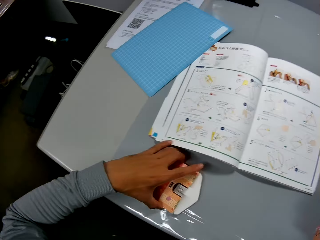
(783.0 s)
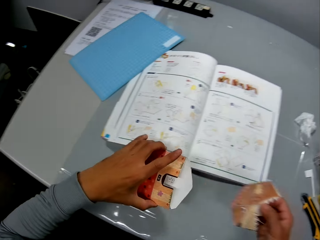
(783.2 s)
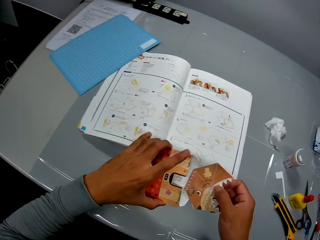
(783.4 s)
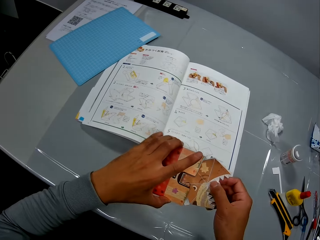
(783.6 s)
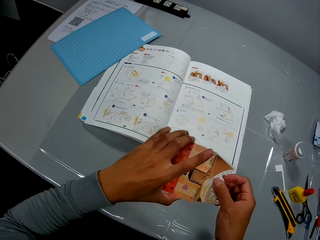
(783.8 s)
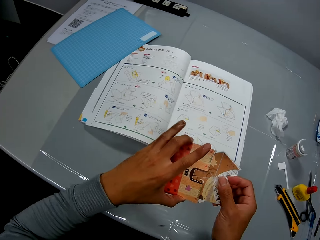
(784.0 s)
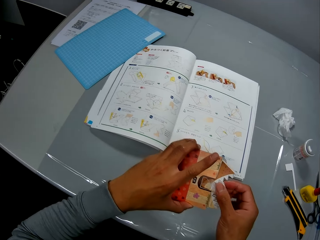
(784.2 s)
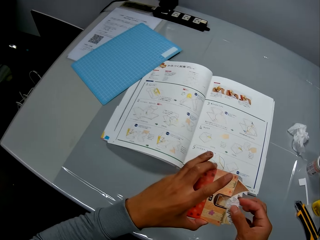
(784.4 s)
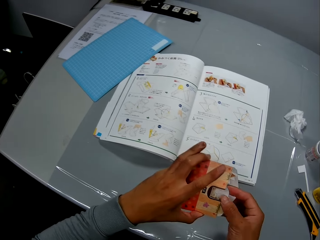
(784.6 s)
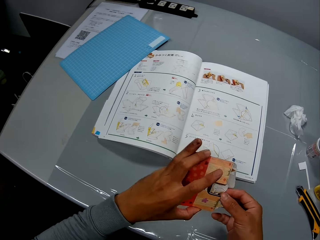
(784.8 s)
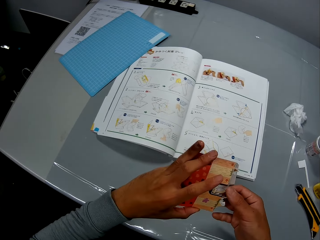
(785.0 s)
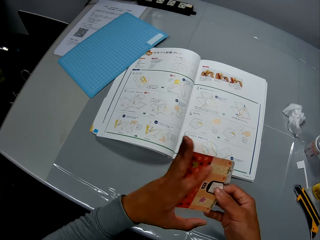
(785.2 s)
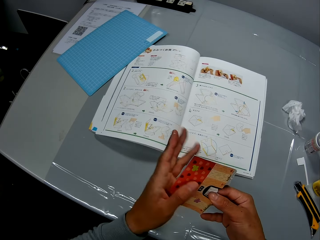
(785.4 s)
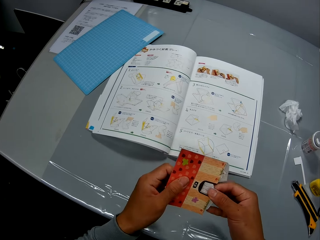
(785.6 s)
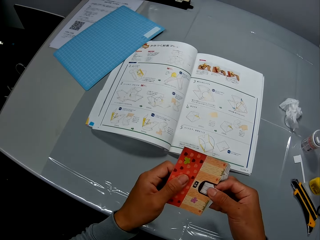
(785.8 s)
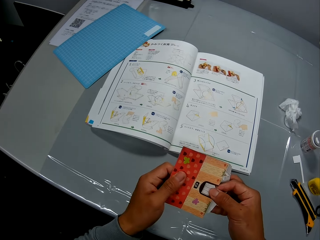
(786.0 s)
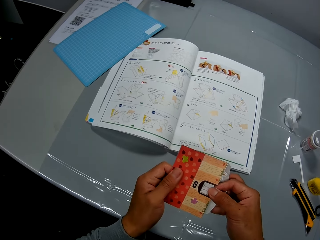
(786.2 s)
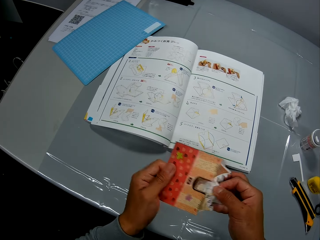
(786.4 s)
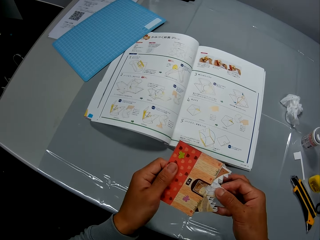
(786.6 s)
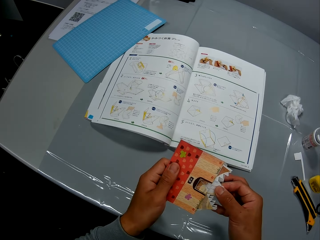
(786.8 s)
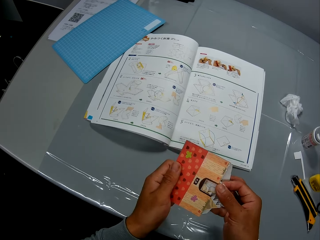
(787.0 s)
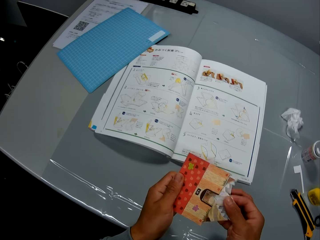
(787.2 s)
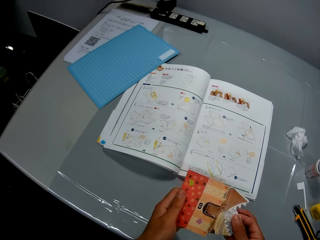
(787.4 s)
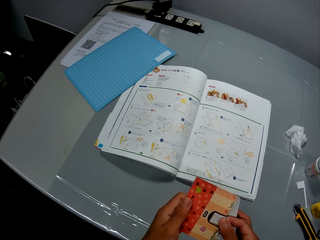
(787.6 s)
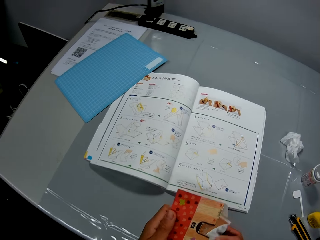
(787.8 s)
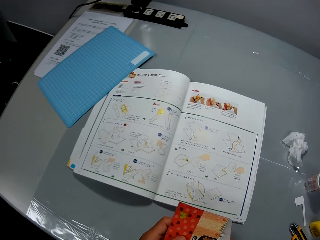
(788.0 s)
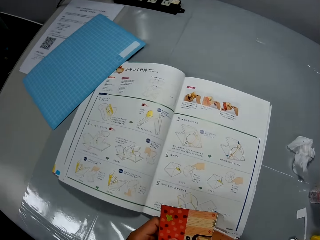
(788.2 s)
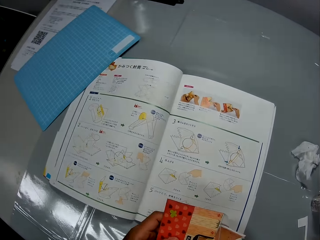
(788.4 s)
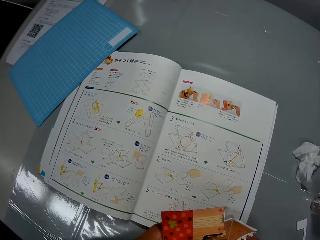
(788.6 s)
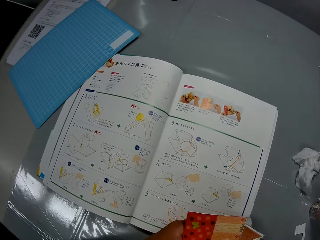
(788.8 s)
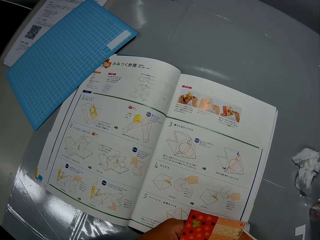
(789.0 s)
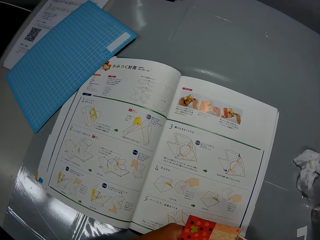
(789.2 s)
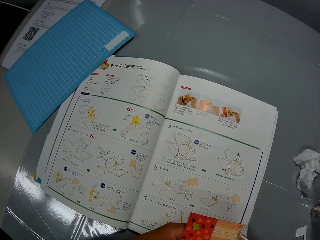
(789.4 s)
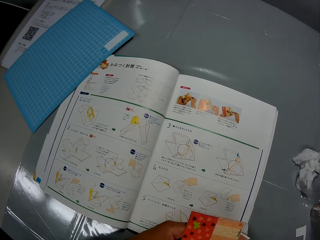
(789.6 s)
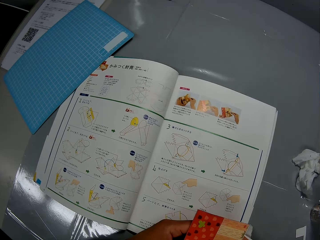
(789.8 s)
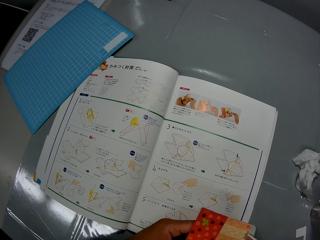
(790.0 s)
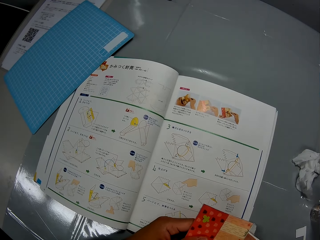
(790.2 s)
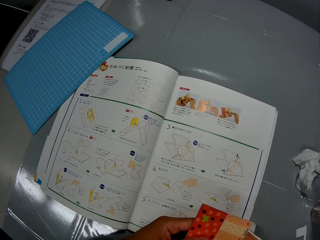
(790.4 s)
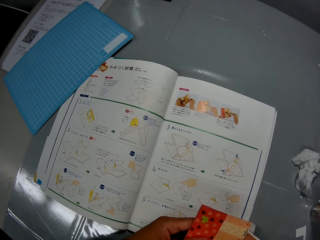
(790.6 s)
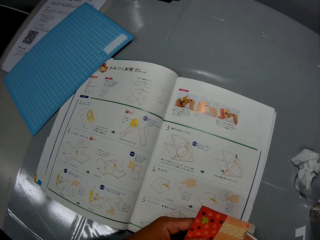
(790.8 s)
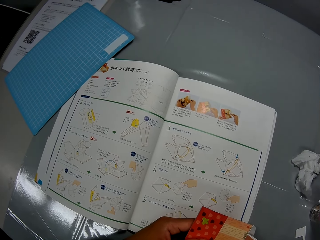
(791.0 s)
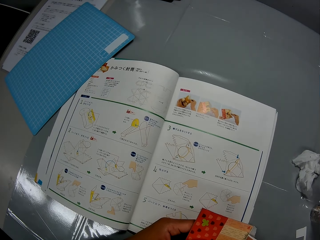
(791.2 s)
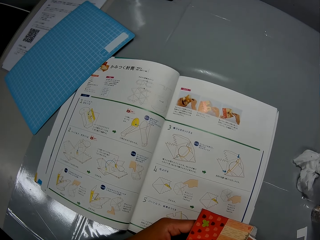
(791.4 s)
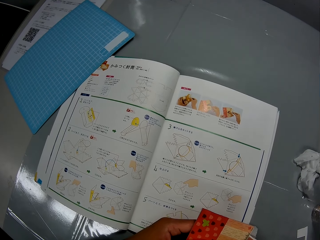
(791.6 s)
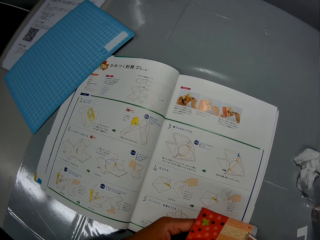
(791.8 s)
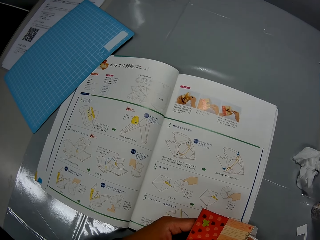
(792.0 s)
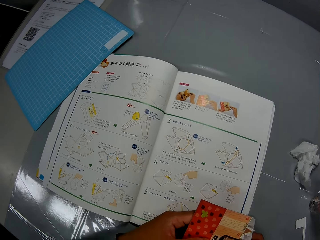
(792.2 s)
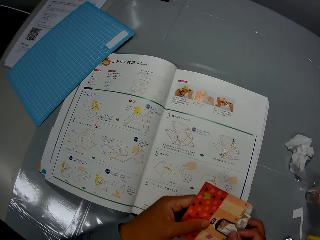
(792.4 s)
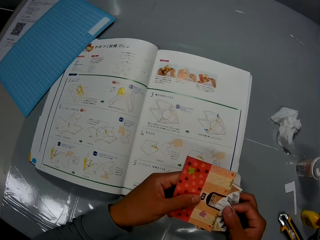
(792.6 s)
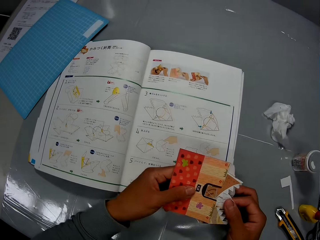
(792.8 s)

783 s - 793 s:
A man sits on a chair. The camera wearer picks up the second paper craft from the table. They set the first paper craft into the second paper craft. They continue to check the craft illustrations in the craft book.

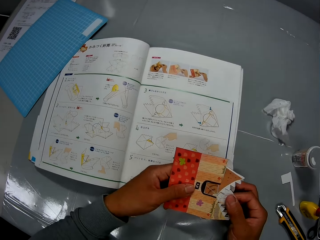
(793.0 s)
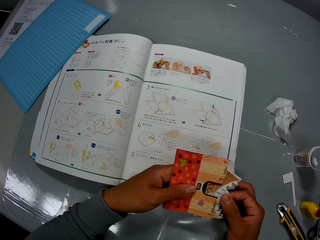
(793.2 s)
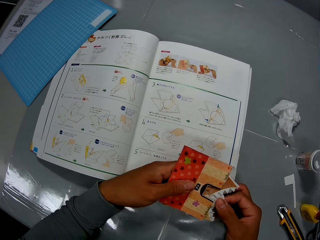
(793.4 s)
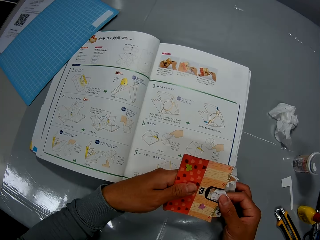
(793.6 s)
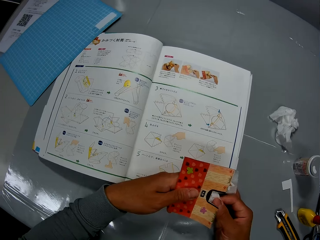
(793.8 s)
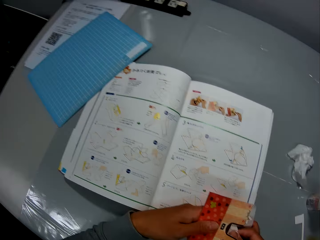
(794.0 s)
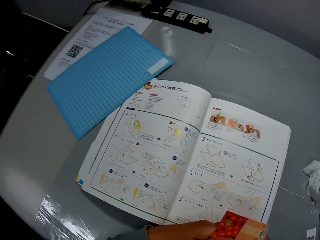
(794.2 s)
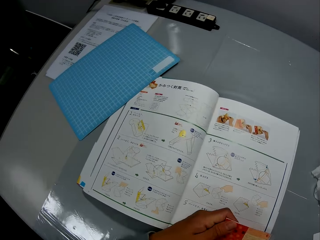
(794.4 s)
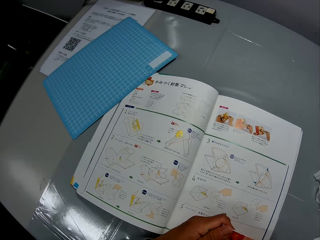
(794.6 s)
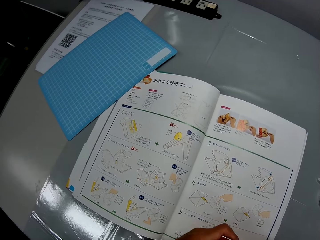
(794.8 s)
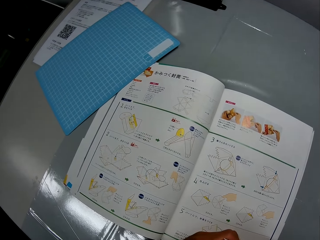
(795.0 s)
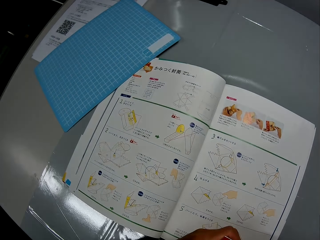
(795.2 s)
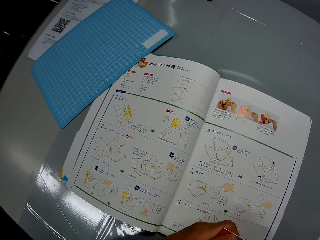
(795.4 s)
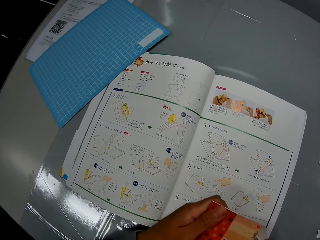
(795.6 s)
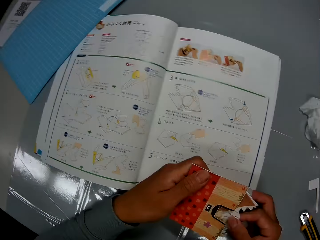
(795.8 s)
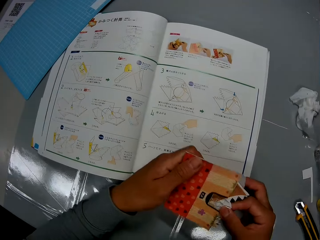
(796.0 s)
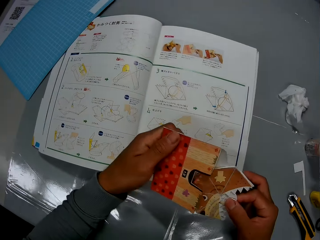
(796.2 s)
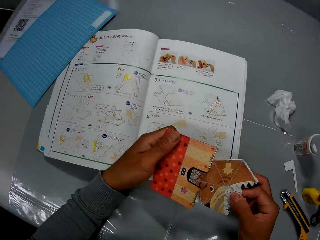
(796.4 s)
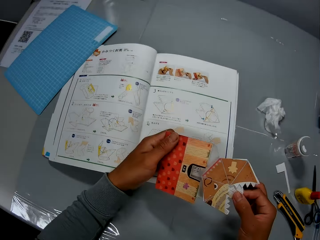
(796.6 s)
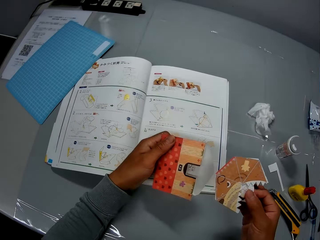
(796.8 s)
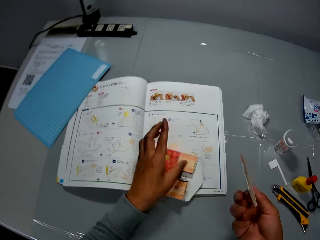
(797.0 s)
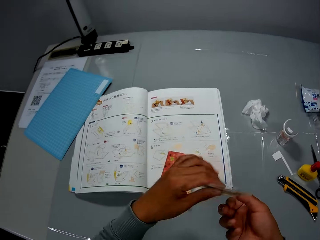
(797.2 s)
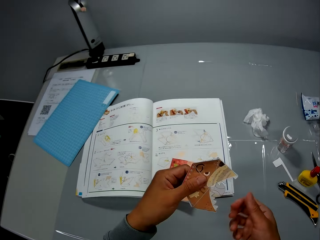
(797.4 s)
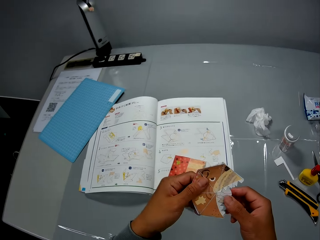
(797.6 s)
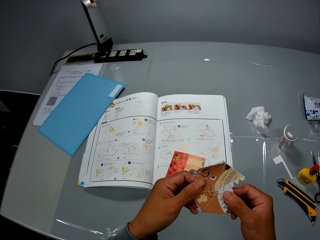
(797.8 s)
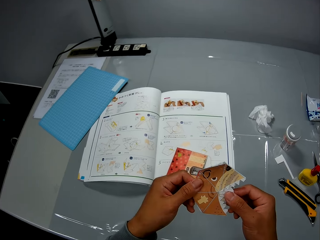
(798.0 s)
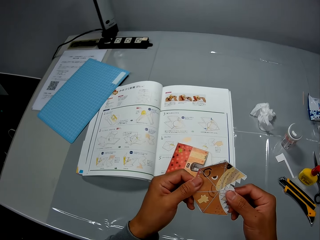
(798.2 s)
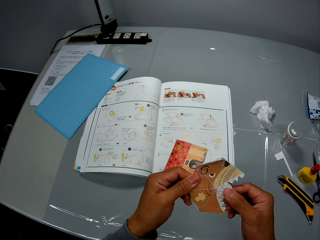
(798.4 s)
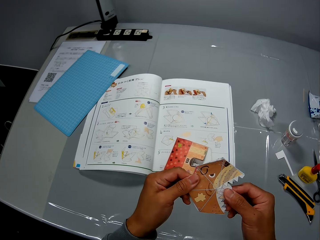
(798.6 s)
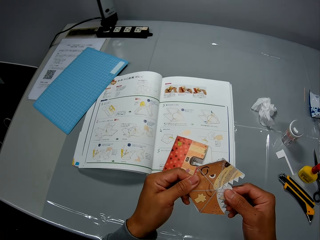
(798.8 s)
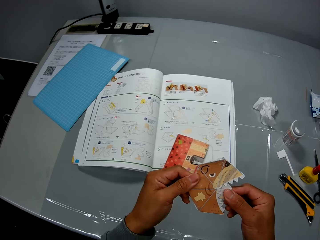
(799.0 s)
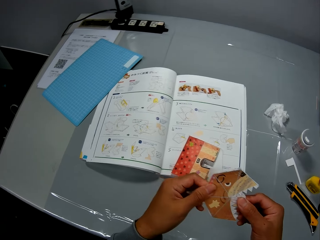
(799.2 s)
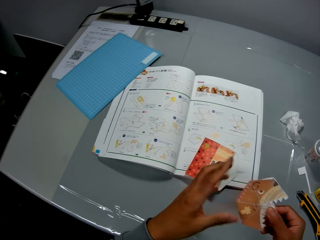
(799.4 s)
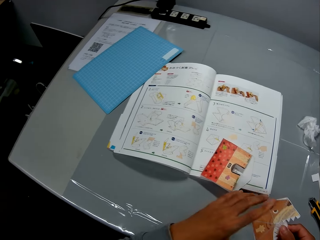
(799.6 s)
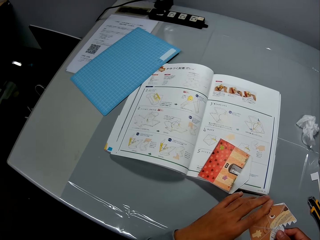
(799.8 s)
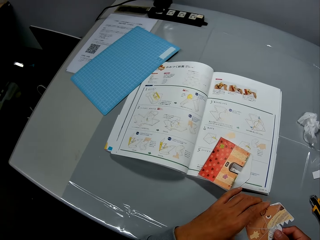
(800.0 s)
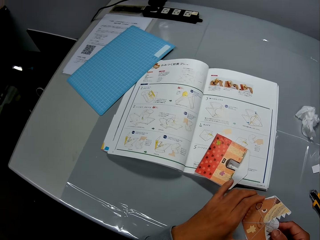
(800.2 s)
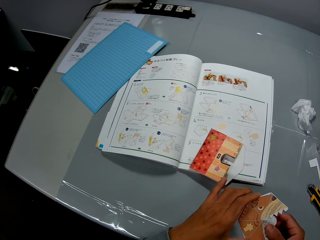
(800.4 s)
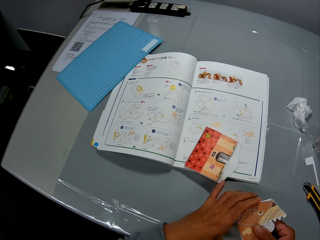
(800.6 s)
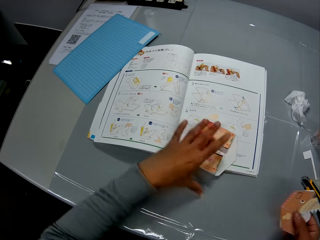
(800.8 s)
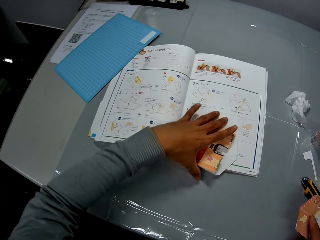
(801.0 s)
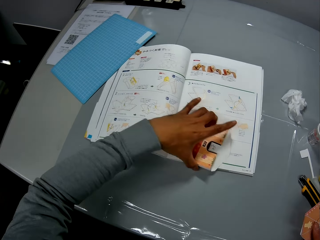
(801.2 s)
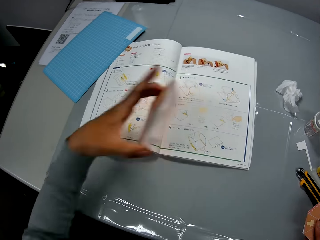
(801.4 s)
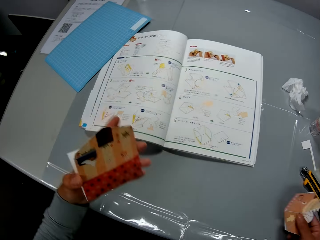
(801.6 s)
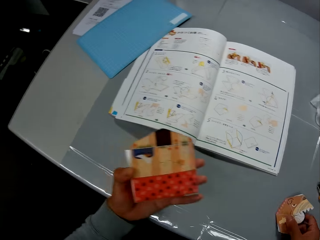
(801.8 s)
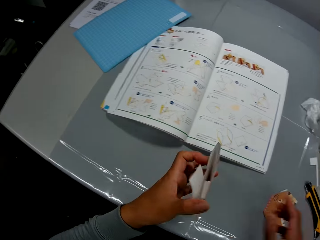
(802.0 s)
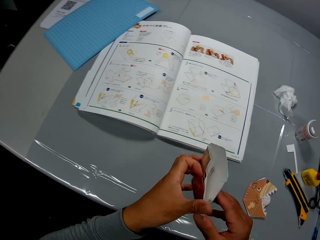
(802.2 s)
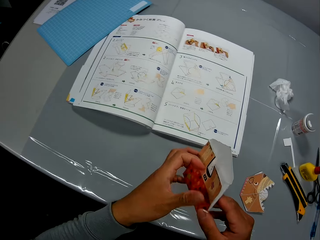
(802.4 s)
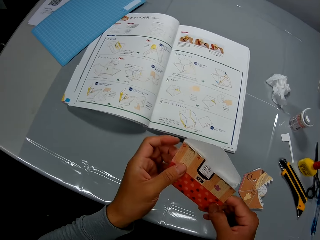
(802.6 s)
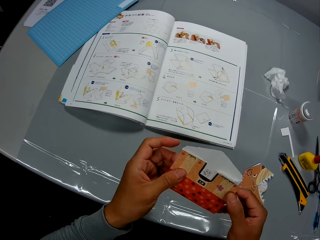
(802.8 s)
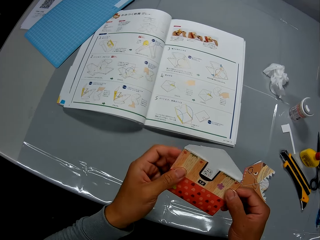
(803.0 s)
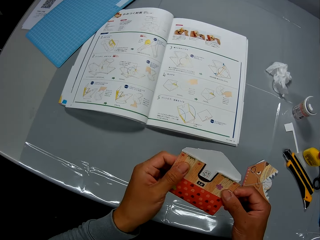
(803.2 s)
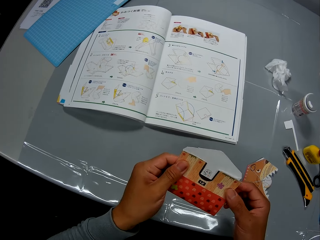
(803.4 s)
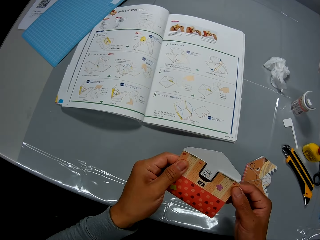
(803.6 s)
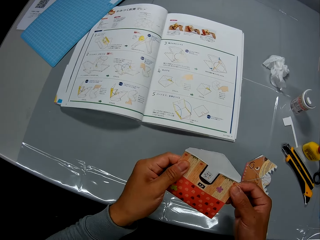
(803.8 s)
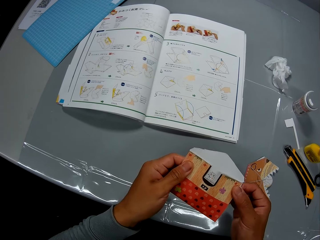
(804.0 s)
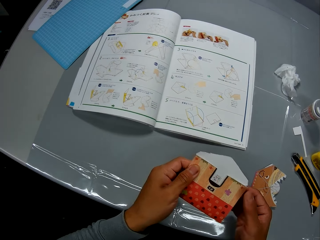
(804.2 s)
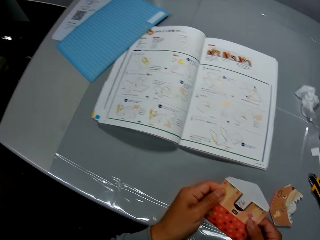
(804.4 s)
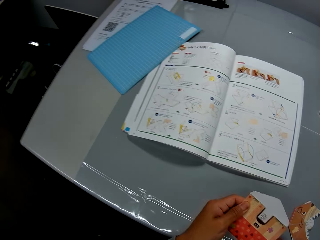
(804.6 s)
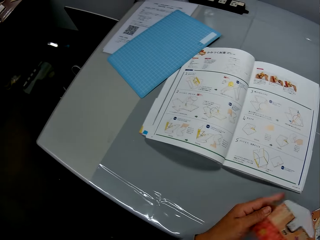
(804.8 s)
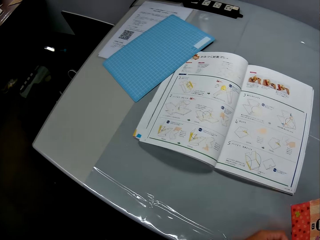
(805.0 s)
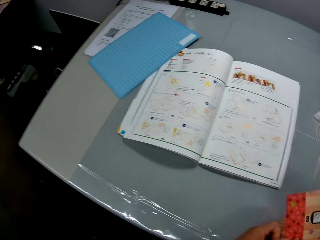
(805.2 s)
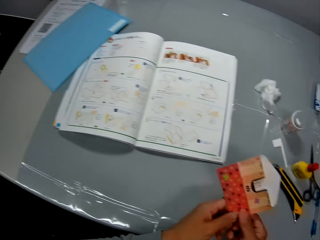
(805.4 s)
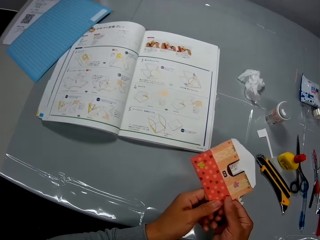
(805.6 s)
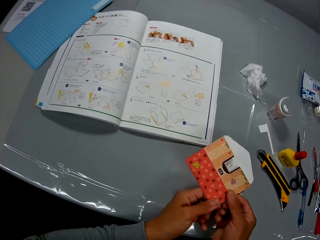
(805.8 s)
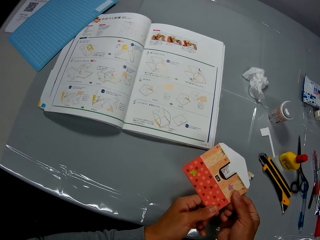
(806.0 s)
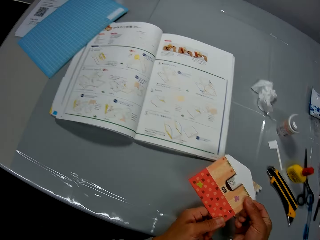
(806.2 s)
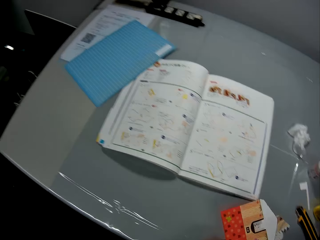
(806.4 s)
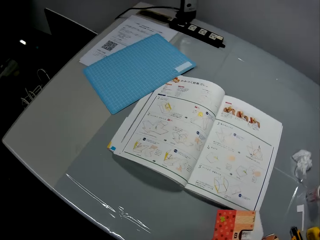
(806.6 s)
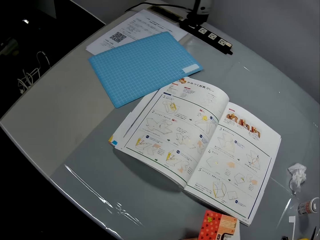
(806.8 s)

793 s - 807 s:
The camera wearer removes the first paper craft from the second paper craft. He drops the second paper craft on the table. He examines the first paper craft in his hands. He picks up the second paper craft from the table. He drops the first paper craft on the table. He examines the second paper craft in his hands. He looks at the instruction booklet. A man sits on a chair. The camera wearer presses out glue from the second paper craft. He crafts a piece of paper.
